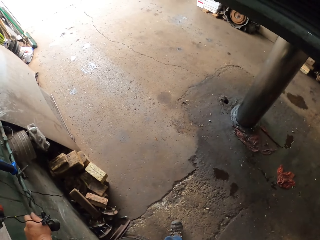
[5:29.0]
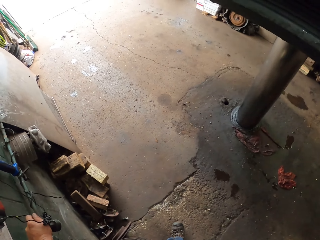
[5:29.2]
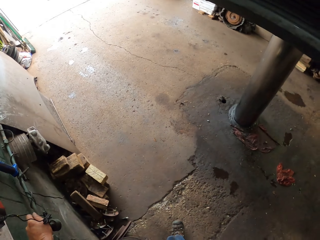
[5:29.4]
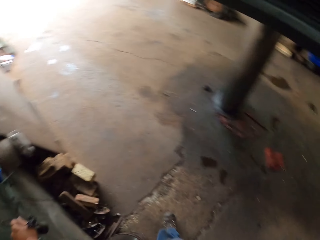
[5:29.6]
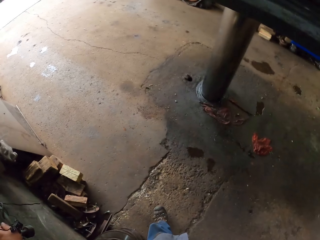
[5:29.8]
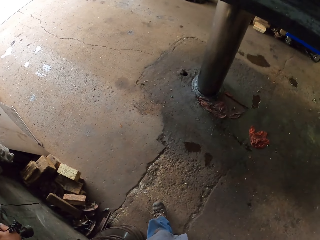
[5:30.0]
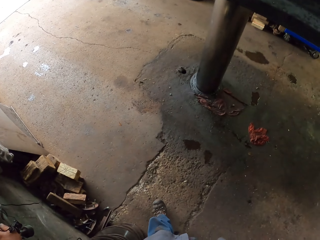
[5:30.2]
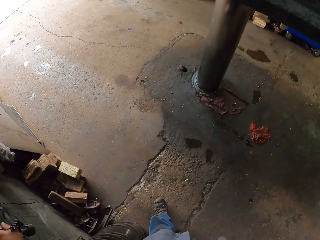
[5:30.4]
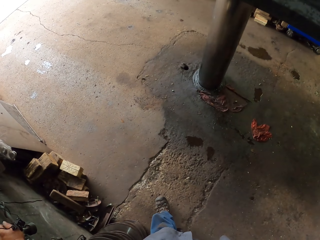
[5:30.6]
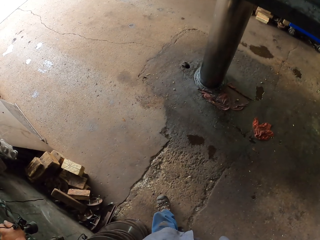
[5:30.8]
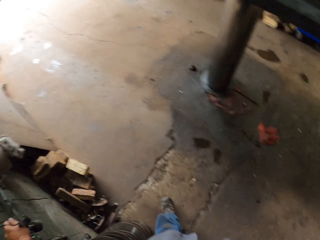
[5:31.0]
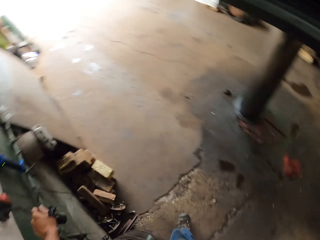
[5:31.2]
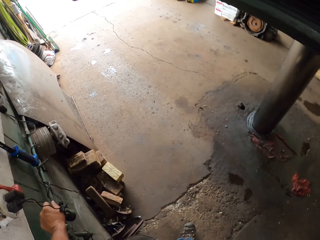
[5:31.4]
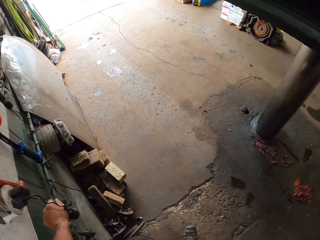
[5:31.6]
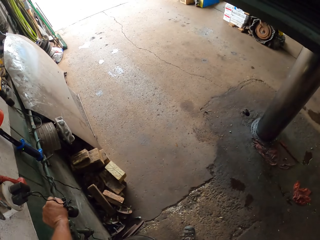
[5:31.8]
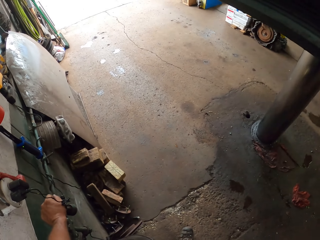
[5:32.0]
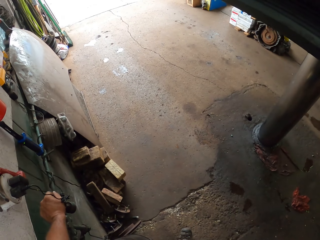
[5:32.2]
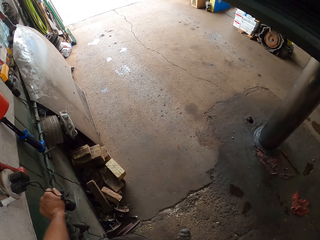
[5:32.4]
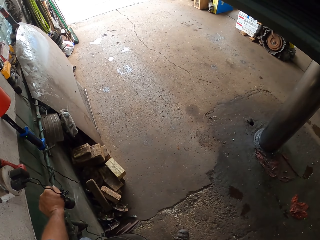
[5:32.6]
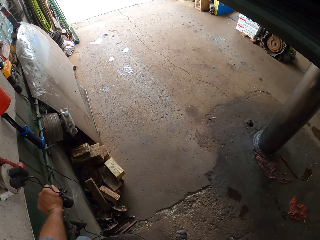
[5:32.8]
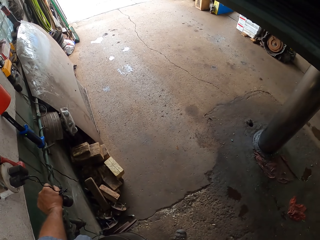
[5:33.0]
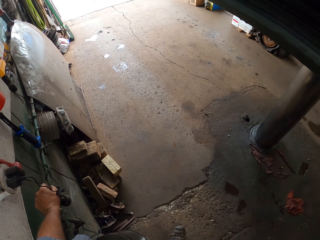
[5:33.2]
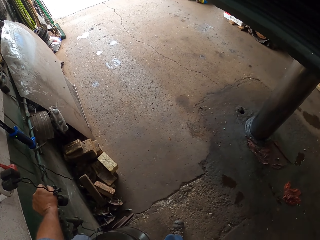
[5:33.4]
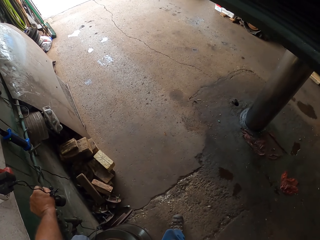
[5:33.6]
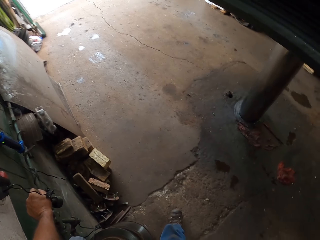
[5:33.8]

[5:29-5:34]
The camera wearer stares at the floor.

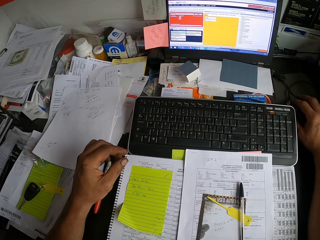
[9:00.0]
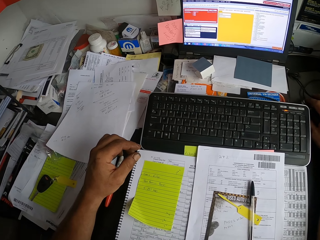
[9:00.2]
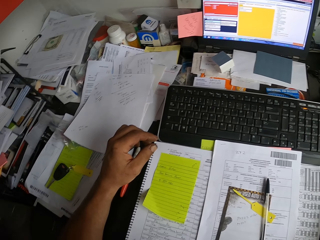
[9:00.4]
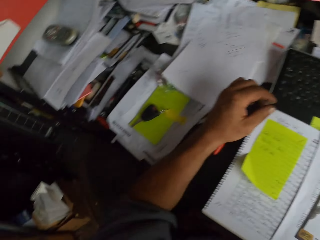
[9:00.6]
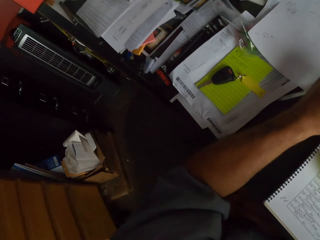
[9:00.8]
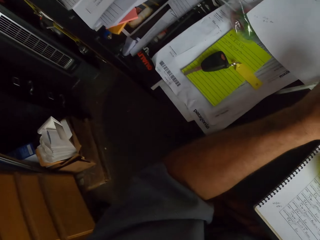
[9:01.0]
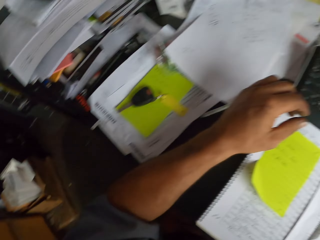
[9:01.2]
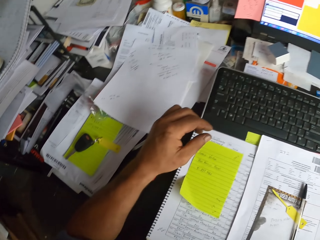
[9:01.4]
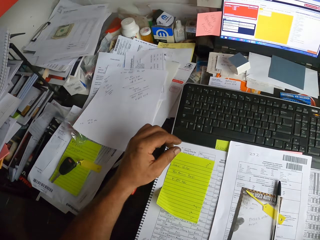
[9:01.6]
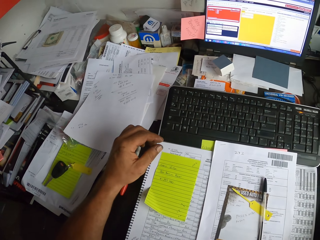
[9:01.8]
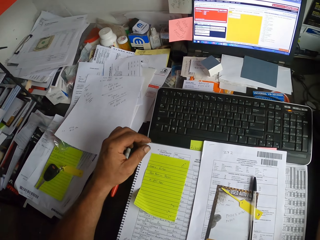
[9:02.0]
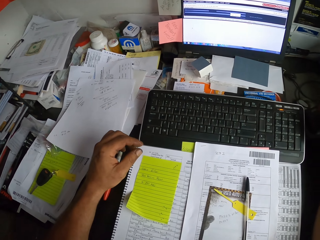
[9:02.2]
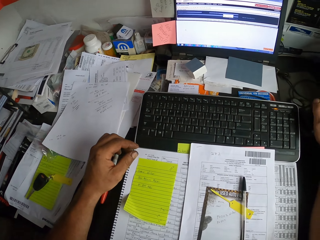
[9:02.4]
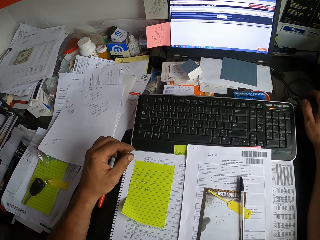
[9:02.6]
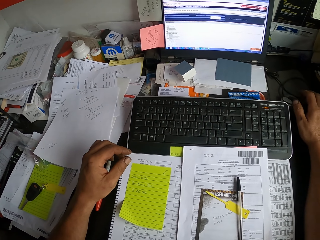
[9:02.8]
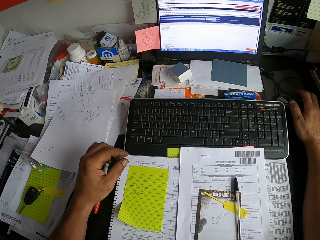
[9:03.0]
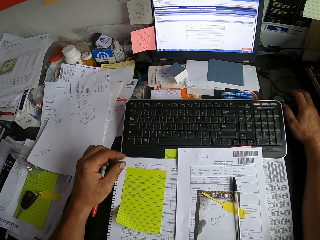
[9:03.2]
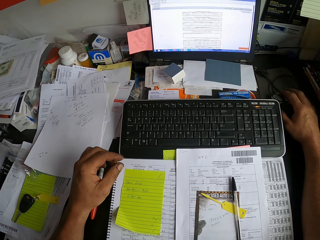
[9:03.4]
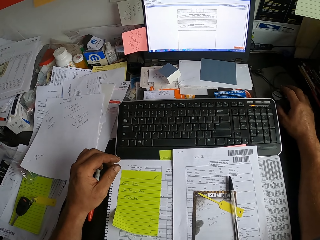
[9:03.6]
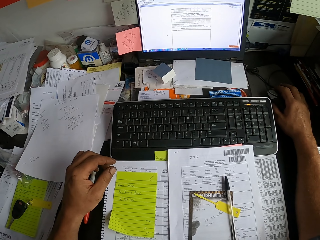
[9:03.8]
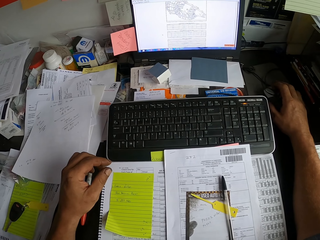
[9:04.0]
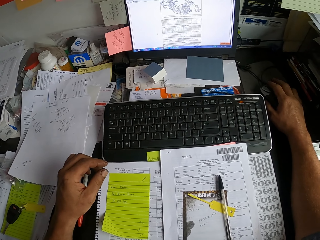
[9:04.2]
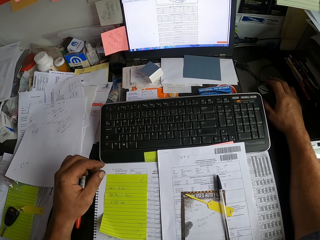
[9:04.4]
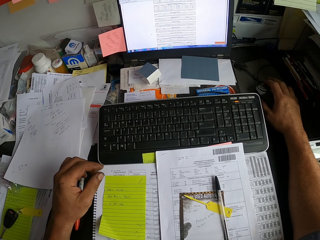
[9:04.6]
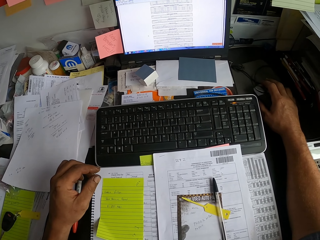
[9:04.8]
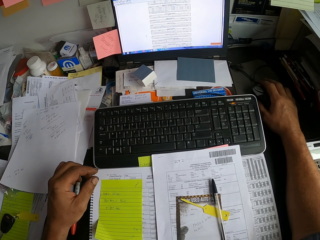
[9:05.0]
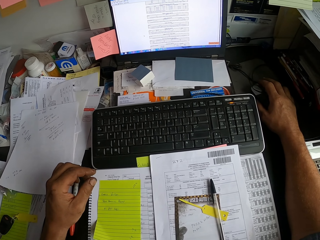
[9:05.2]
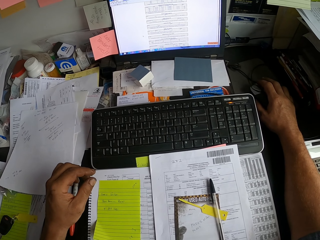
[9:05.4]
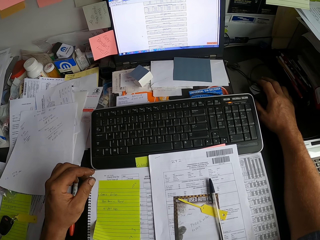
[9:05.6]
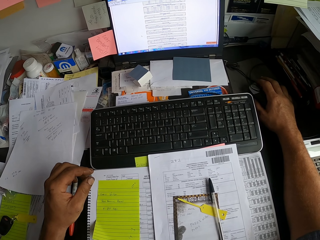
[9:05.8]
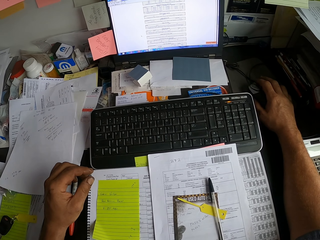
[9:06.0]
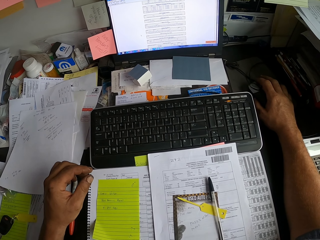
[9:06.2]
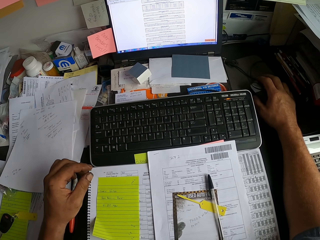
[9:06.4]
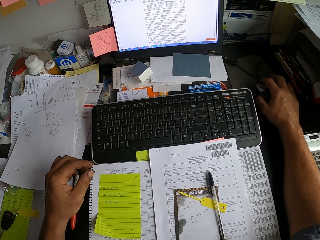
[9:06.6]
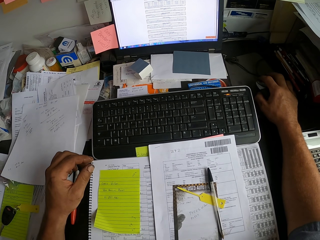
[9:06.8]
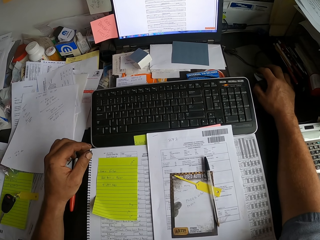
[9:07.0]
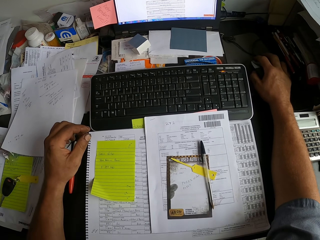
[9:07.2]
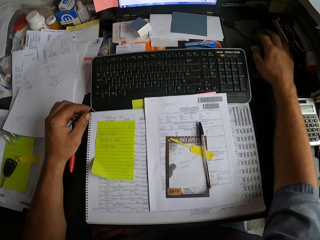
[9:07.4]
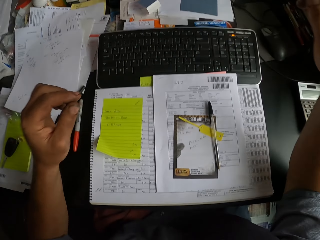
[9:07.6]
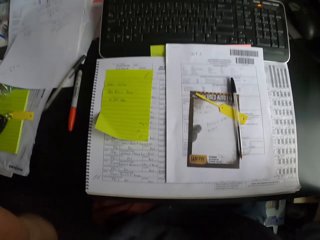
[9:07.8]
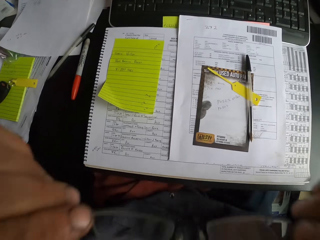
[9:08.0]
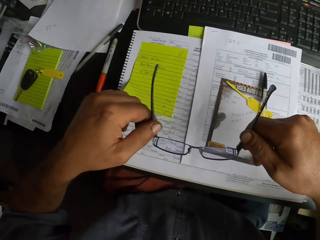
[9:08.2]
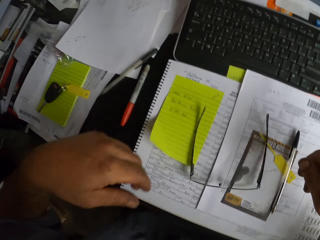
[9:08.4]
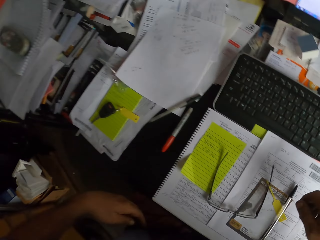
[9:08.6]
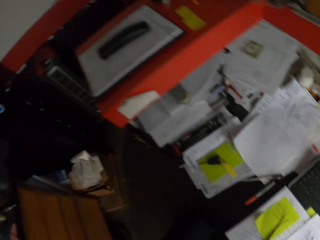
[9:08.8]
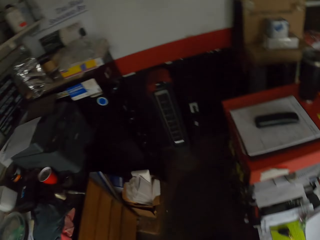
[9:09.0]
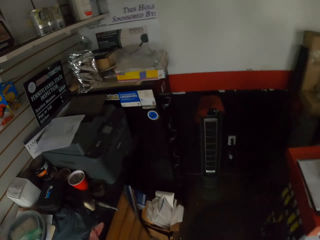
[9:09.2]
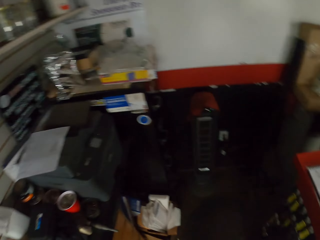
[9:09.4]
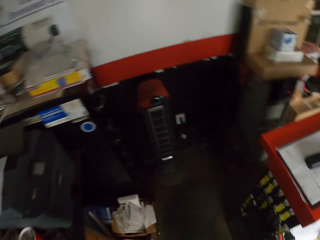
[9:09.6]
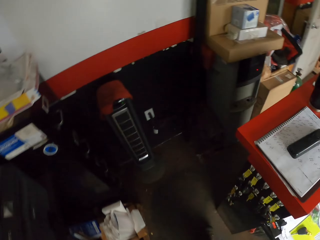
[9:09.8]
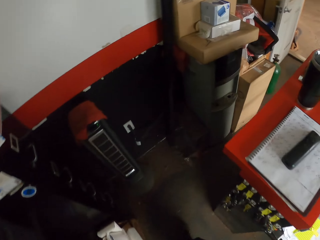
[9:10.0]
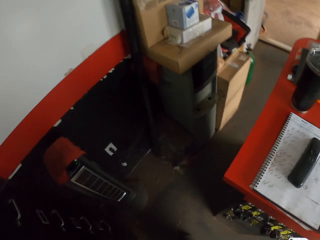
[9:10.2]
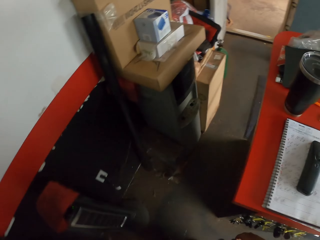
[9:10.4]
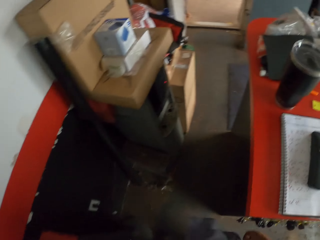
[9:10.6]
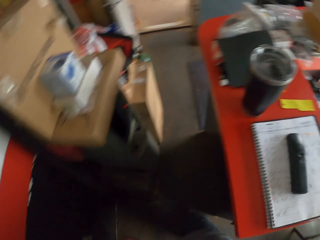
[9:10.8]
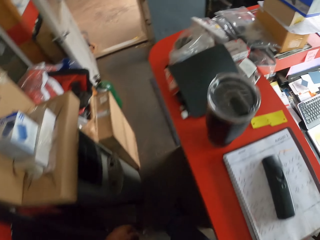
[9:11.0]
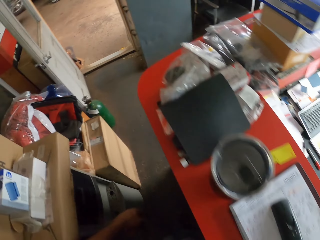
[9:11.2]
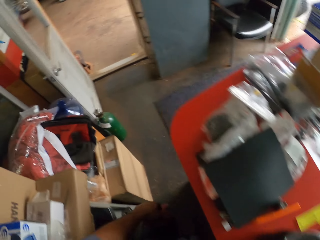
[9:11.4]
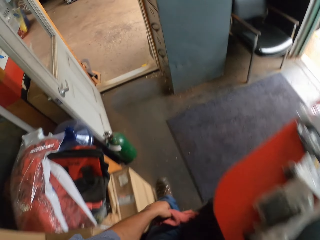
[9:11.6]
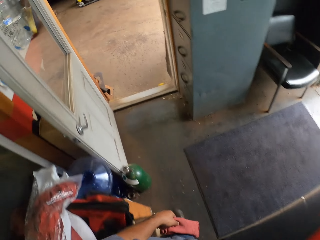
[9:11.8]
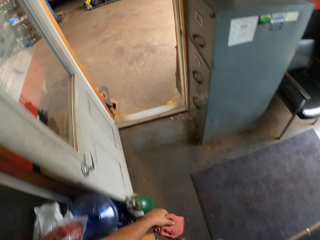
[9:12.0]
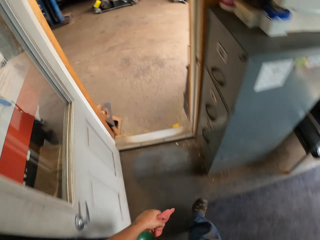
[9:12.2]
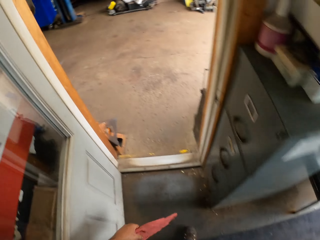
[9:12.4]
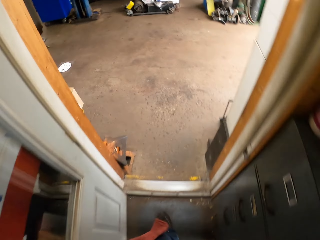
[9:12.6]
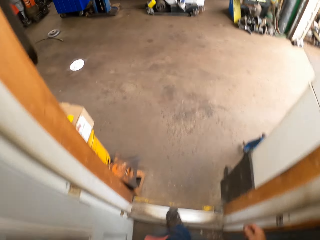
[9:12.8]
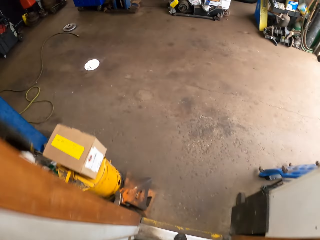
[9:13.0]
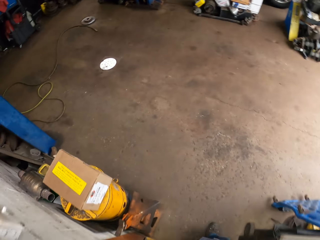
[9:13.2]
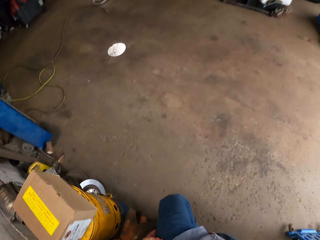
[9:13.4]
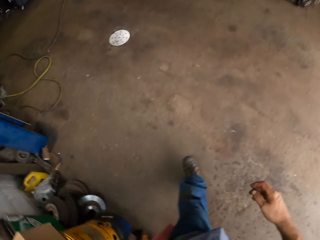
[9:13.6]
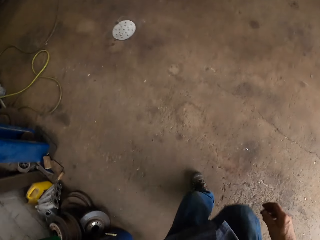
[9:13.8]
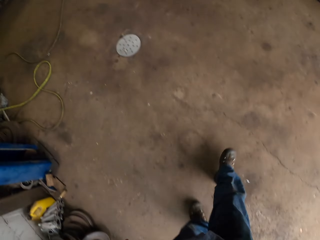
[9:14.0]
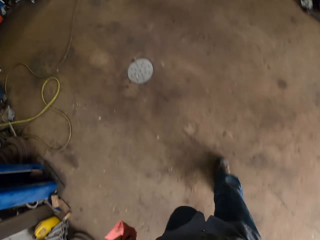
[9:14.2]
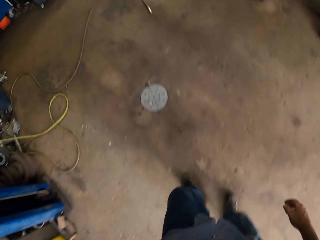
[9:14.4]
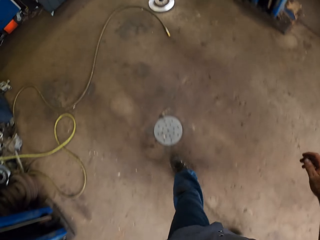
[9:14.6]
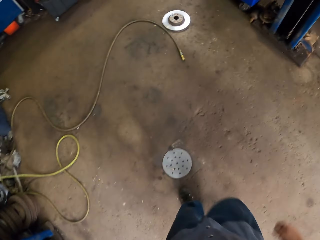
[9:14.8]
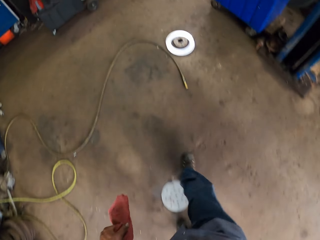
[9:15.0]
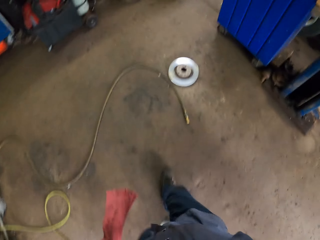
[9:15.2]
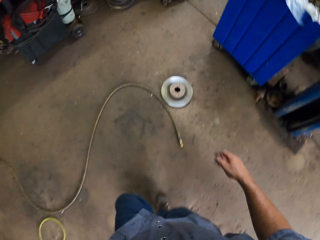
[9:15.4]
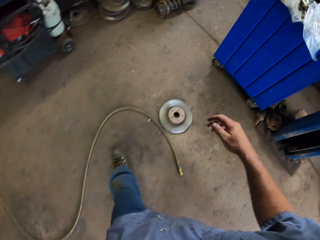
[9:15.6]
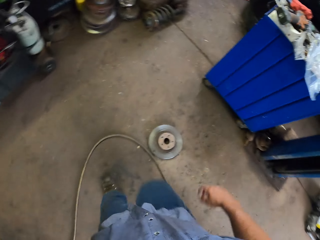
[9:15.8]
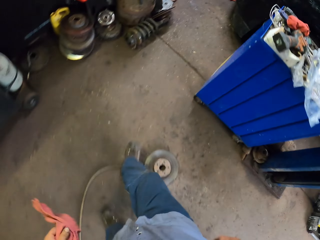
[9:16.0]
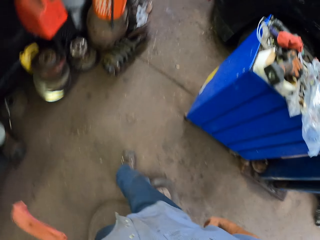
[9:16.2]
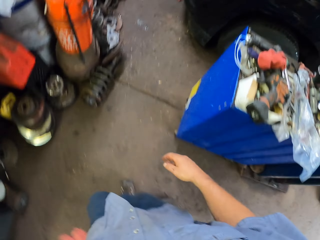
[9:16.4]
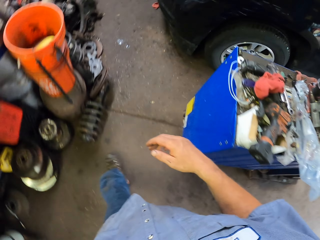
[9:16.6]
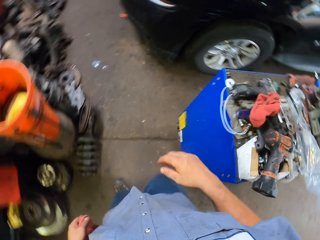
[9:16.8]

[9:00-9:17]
The camera wearer looks around. They look at the car key. They operate a laptop using a mouse. They remove the spectacles with hands and put down the spectacles on the desk. They stand up and walk towards a car.
